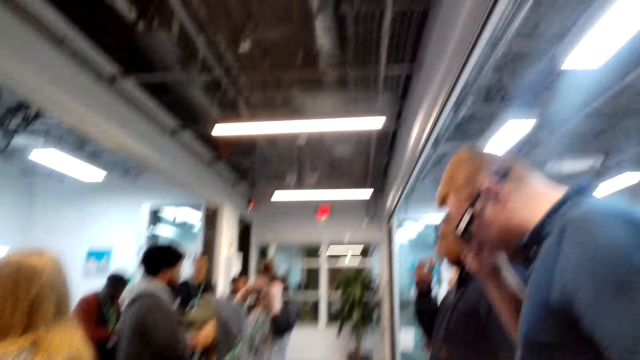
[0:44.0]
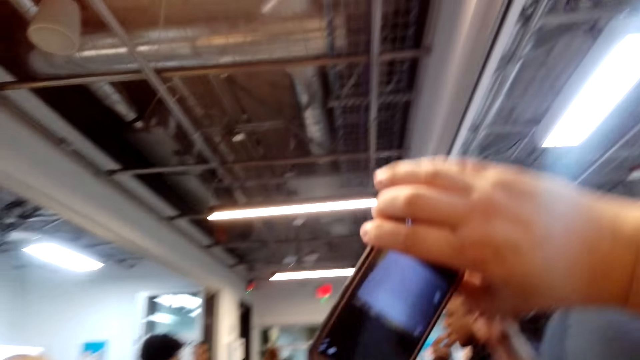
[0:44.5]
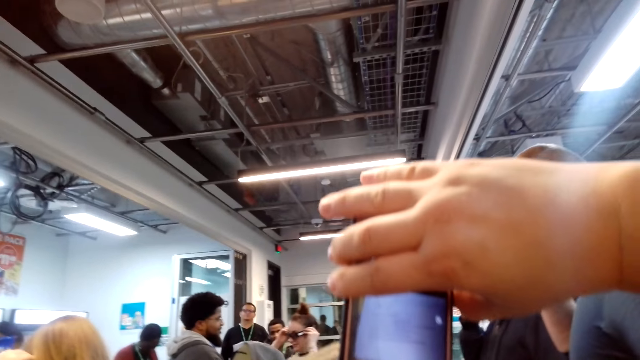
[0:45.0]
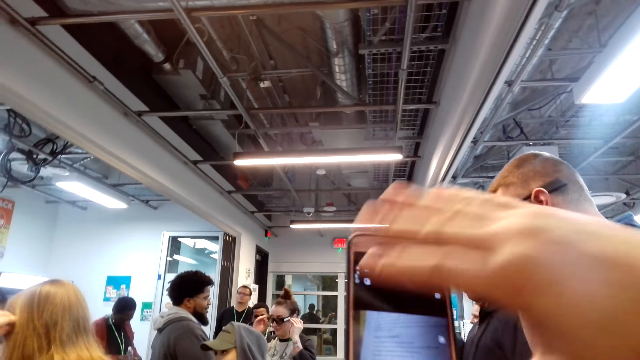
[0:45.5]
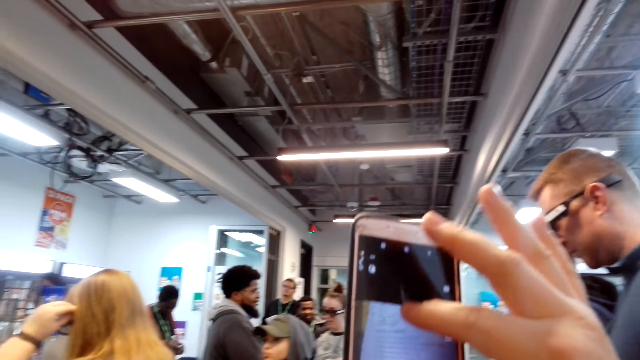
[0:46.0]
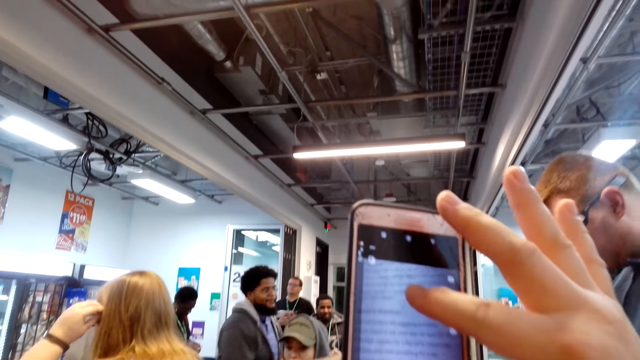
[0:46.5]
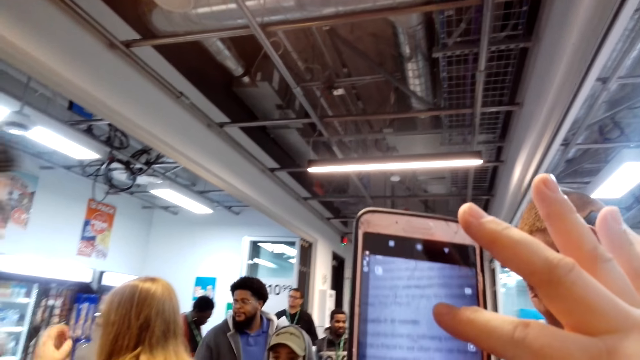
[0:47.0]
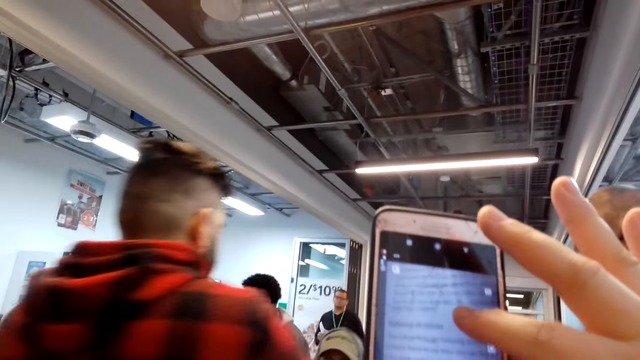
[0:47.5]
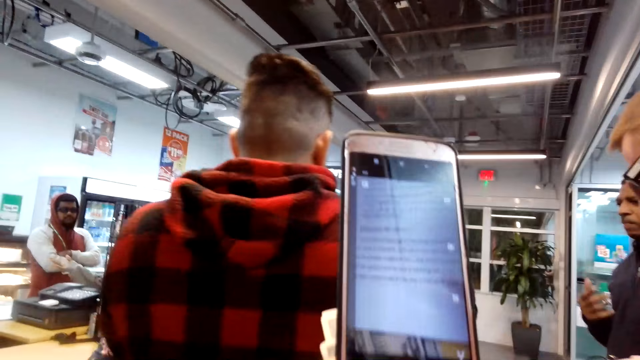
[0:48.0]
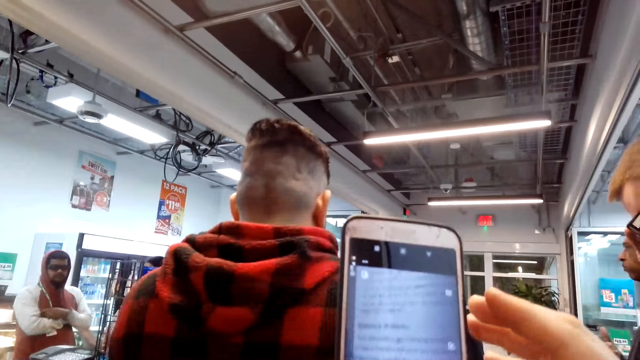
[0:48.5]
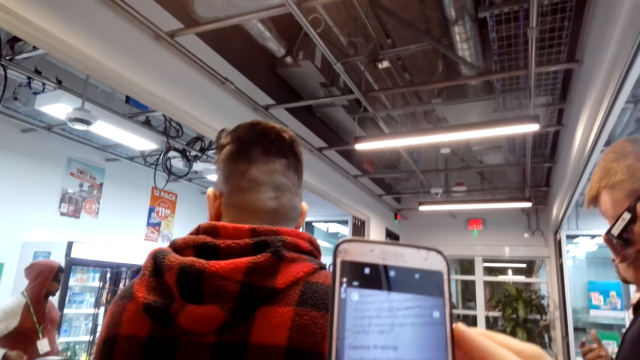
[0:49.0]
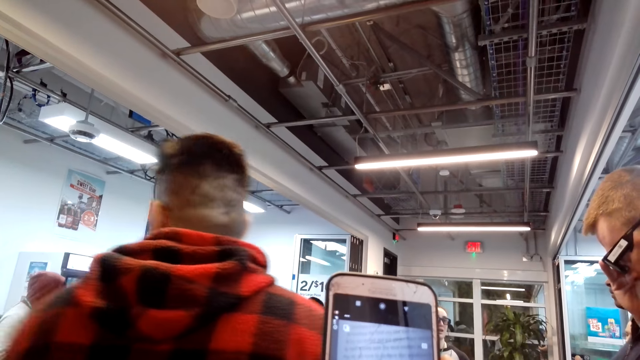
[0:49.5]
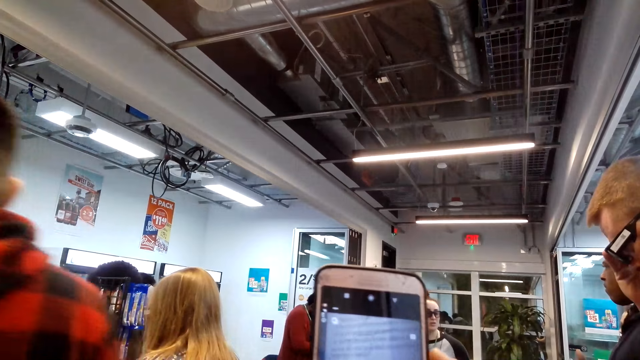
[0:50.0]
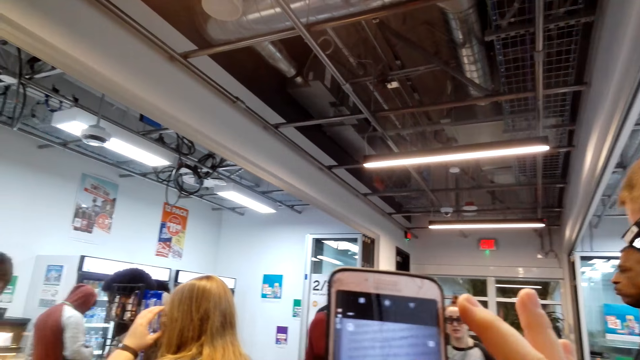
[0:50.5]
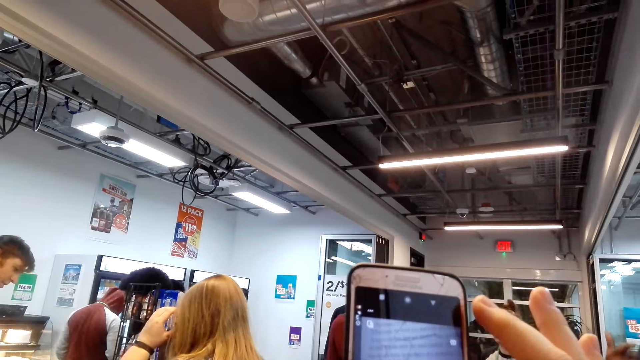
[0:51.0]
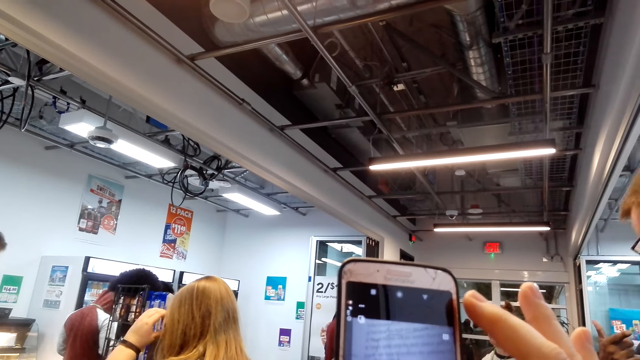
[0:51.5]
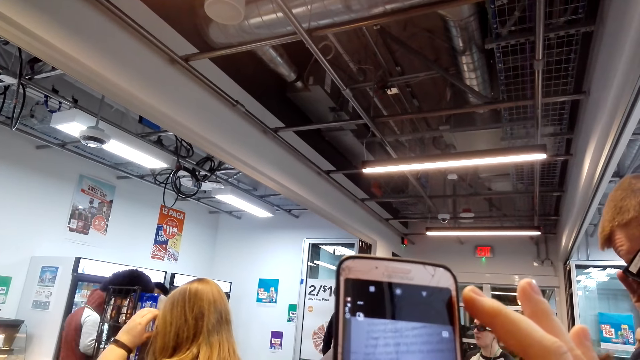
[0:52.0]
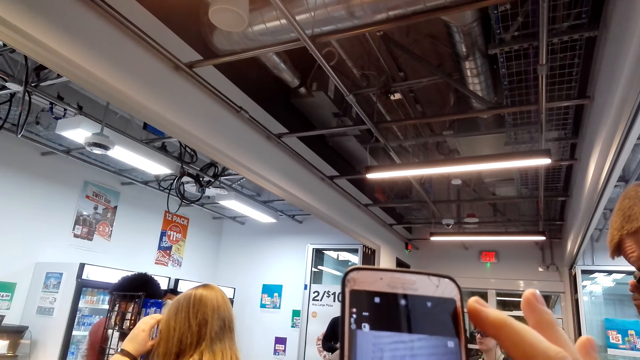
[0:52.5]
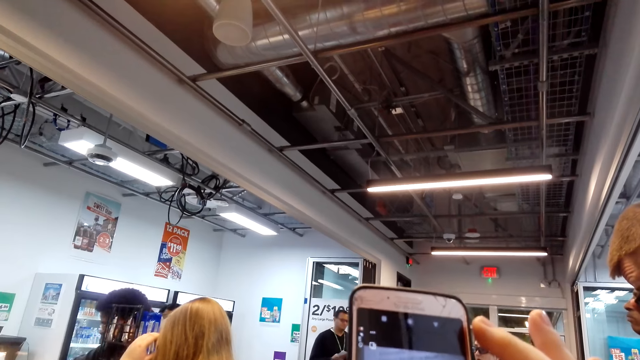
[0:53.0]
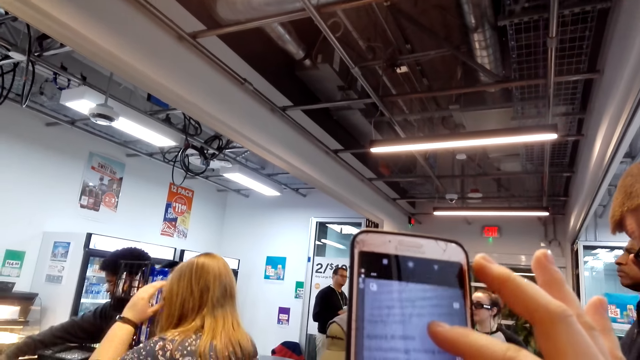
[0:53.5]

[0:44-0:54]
A man puts an earphone in the ear. The camera wearer takes a video. They operate a phone. Another man stands in front of the camera wearer. A person walks in the room. The camera wearer uses the phone.

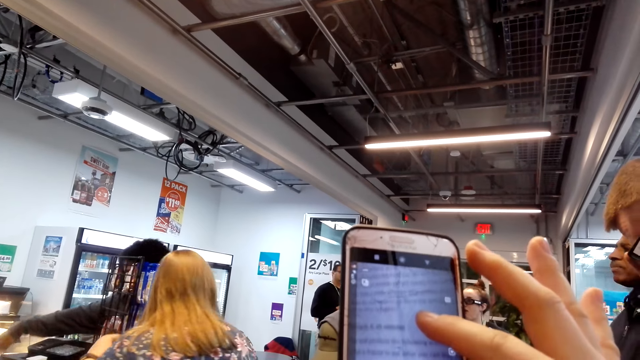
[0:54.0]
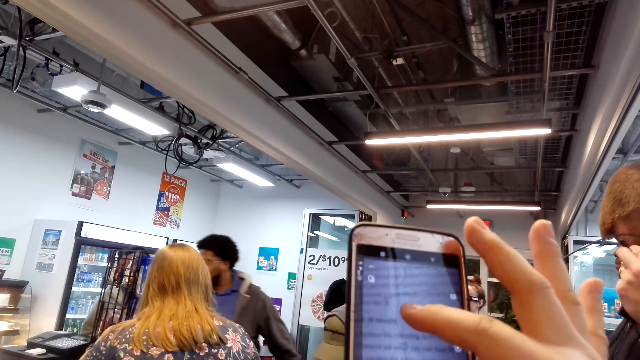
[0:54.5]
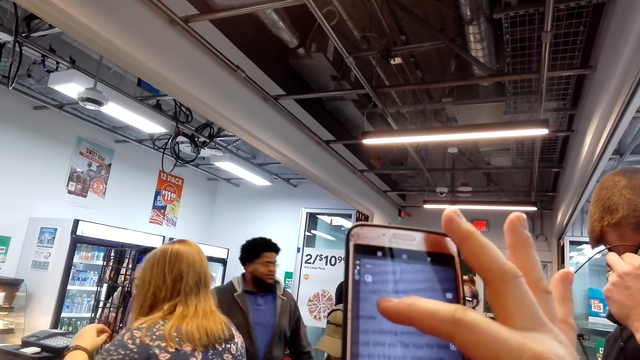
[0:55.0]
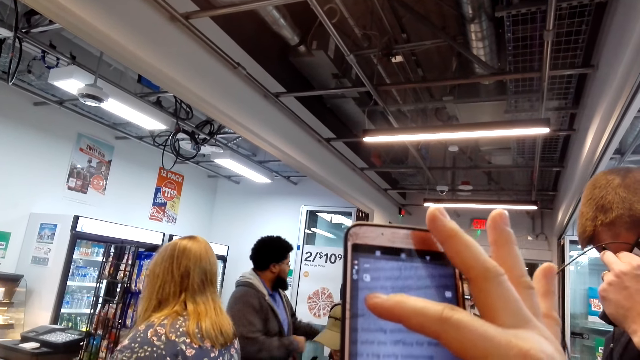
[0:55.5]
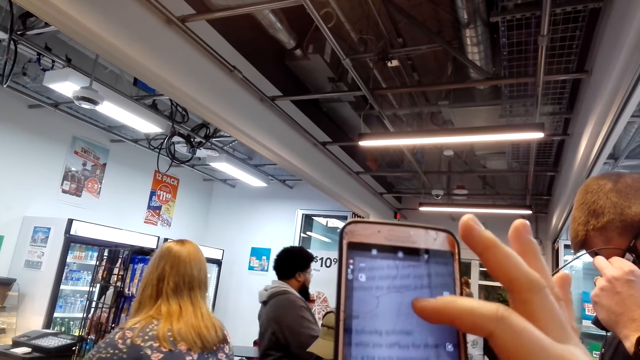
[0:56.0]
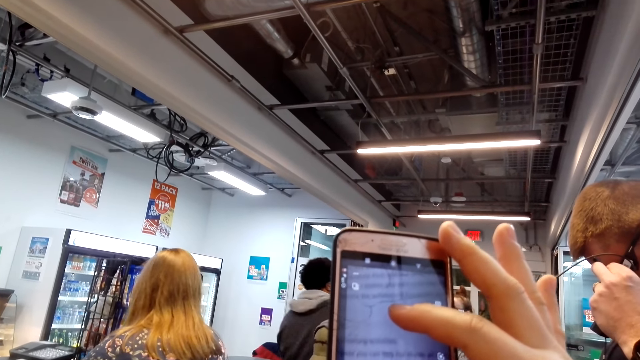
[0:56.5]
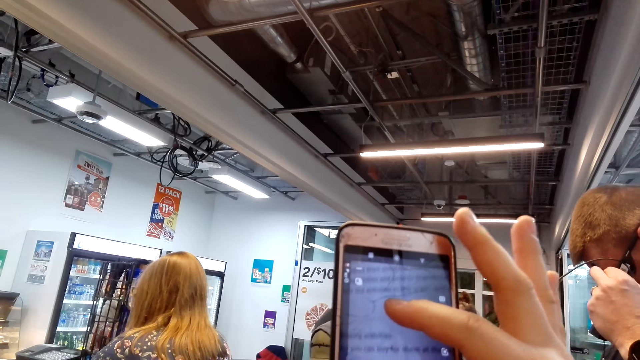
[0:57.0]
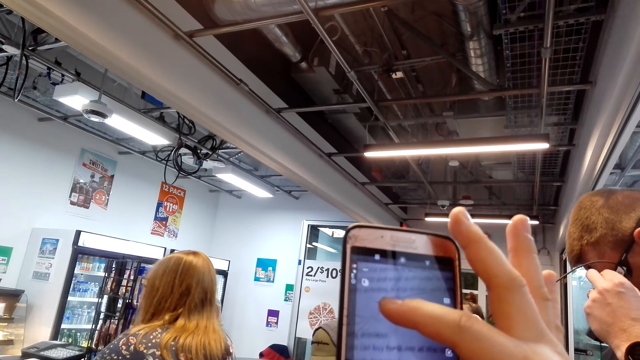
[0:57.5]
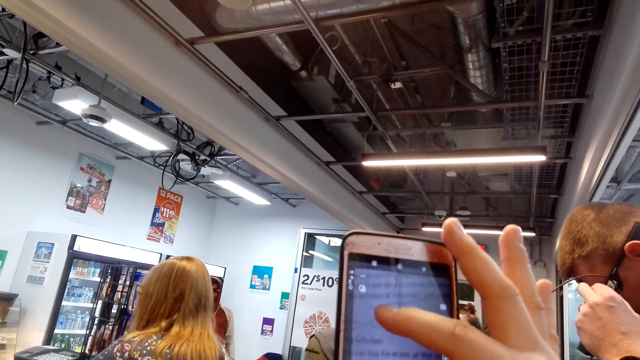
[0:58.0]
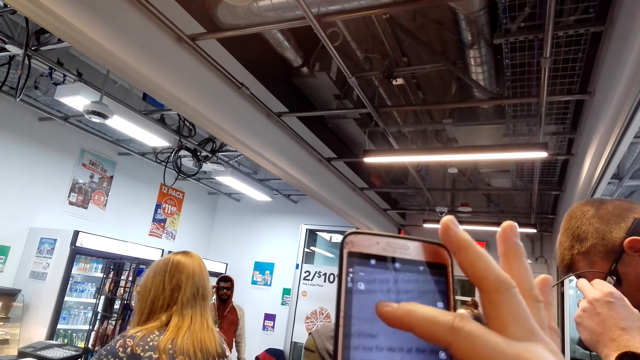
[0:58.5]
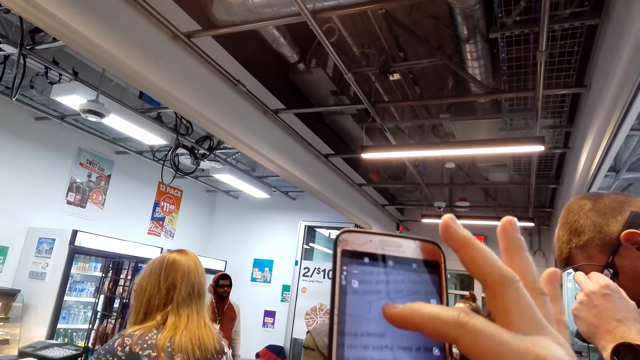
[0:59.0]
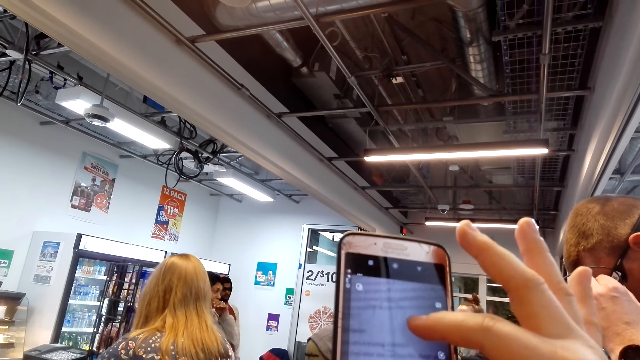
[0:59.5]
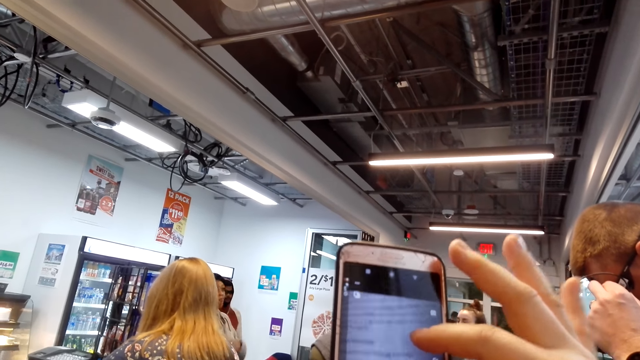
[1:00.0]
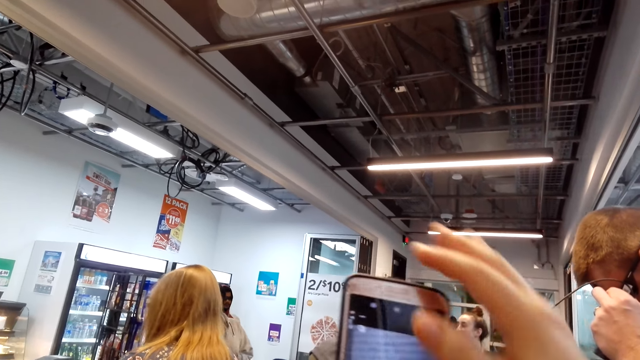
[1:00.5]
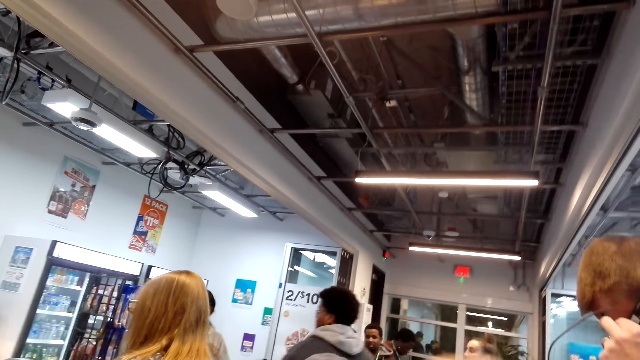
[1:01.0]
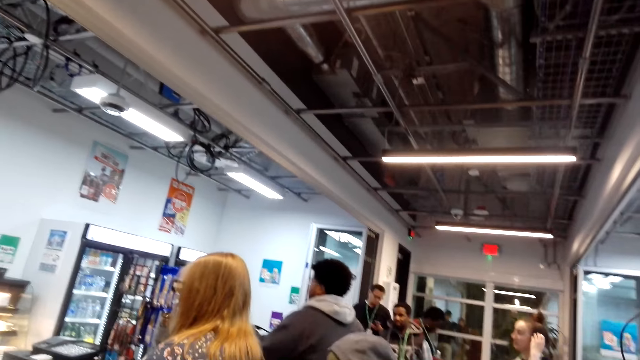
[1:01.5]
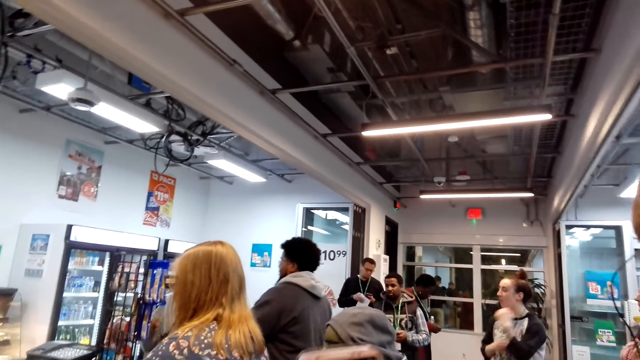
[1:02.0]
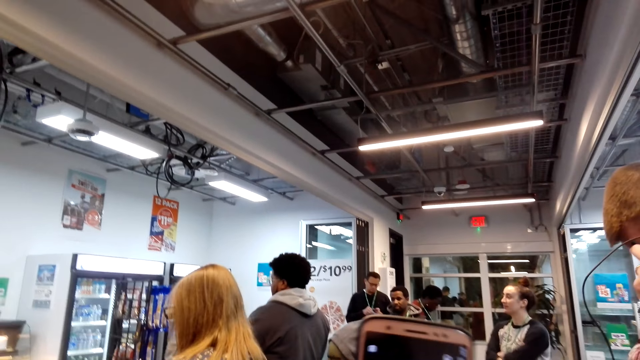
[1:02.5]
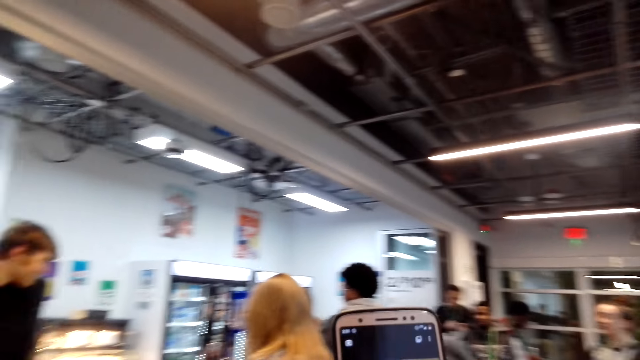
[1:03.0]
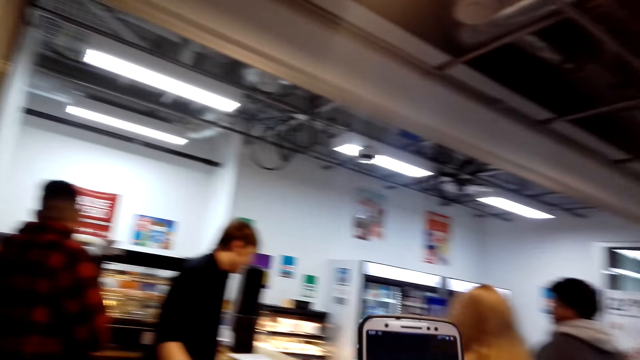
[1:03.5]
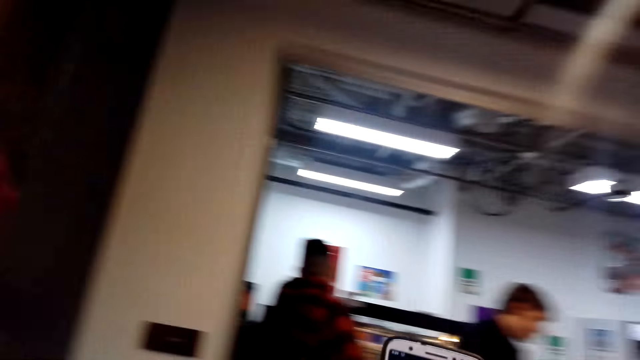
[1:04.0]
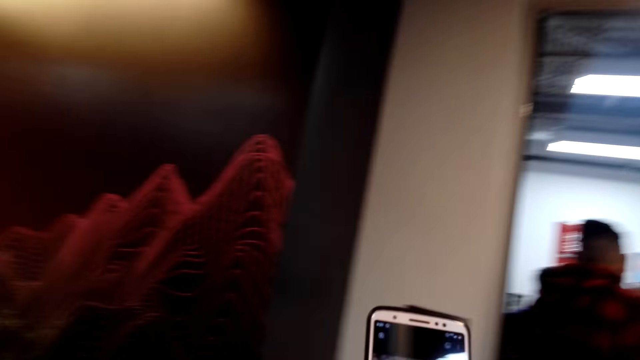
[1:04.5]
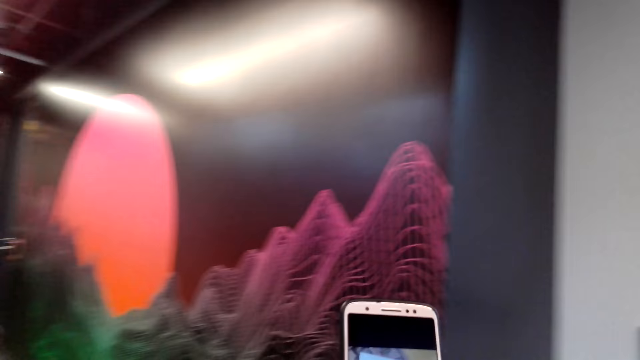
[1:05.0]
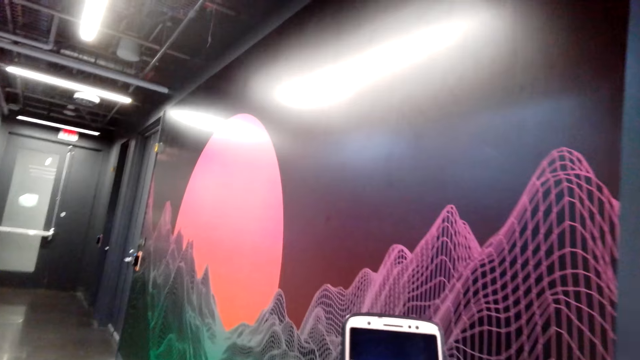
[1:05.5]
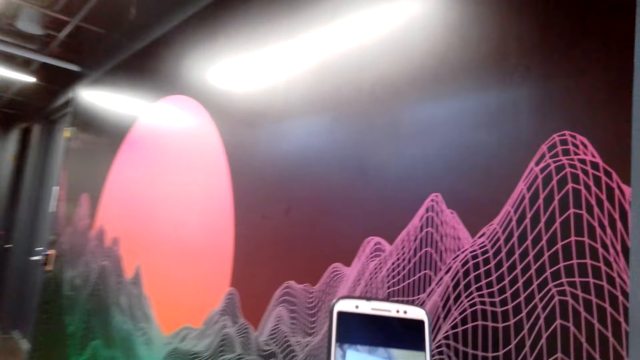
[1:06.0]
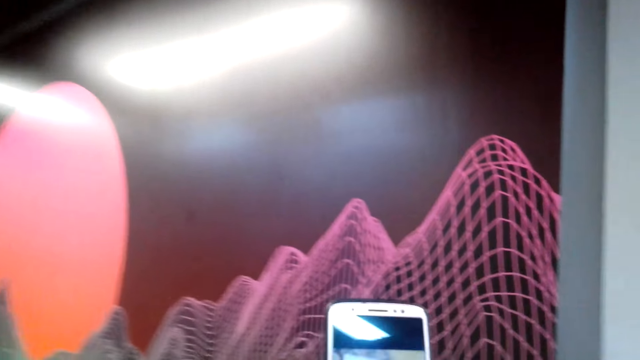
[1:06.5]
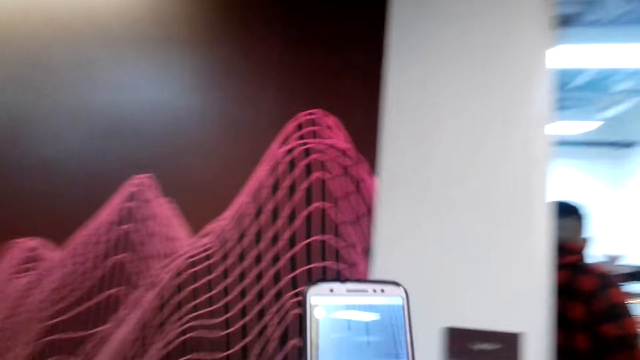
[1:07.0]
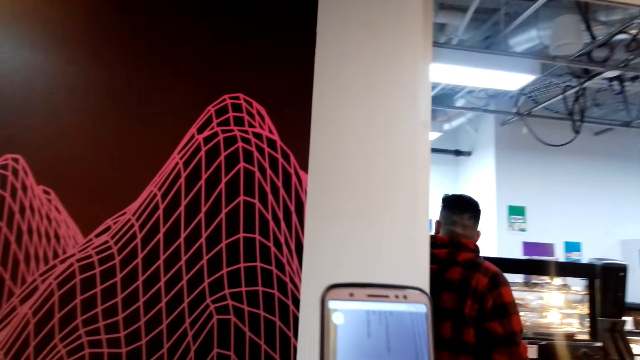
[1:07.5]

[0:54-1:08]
A person walks in the room. A man holds his glasses. A woman wipes her mouth with her hand. The camera wearer looks around. They walk in the room and use the phone.
